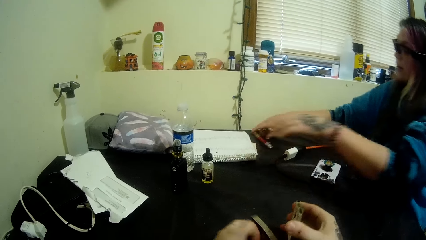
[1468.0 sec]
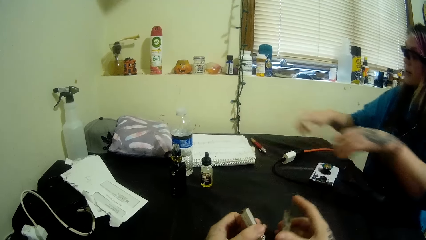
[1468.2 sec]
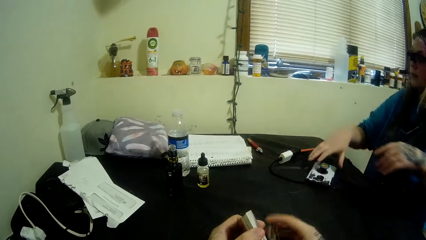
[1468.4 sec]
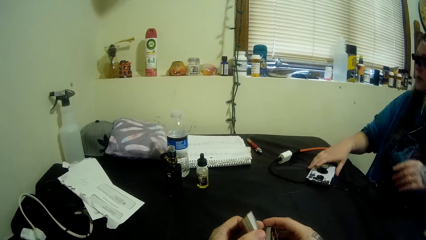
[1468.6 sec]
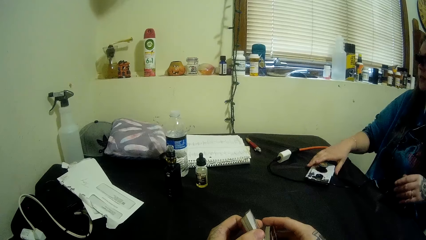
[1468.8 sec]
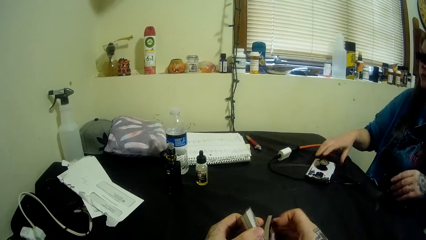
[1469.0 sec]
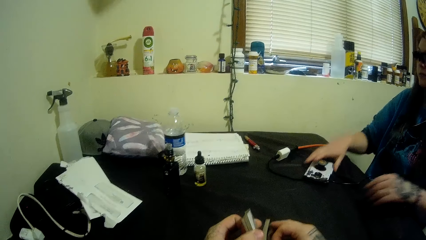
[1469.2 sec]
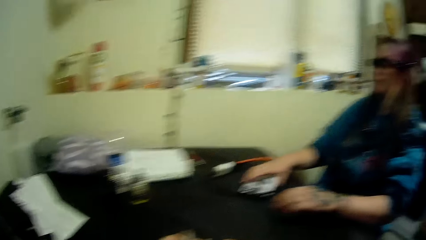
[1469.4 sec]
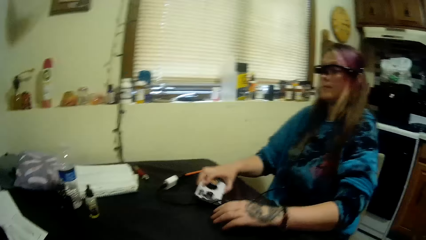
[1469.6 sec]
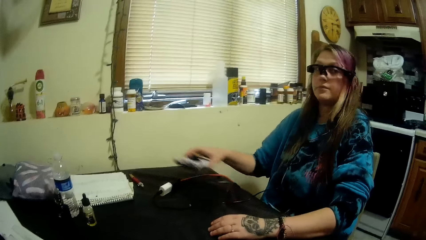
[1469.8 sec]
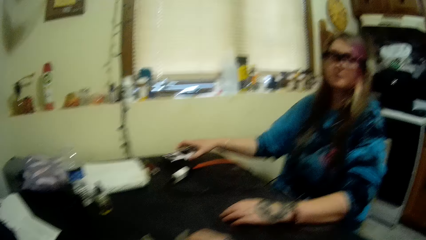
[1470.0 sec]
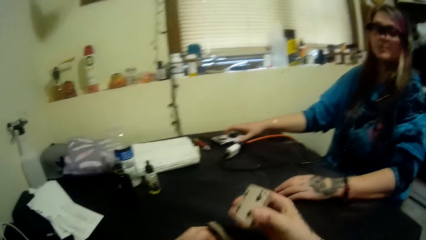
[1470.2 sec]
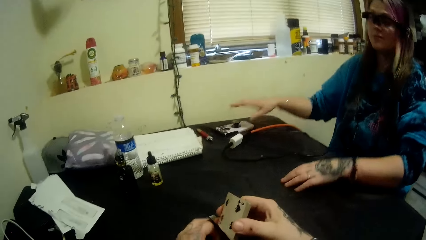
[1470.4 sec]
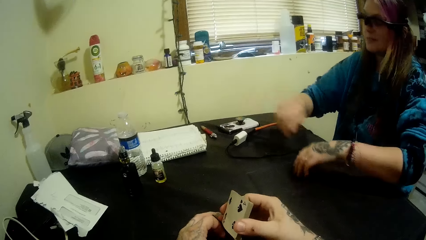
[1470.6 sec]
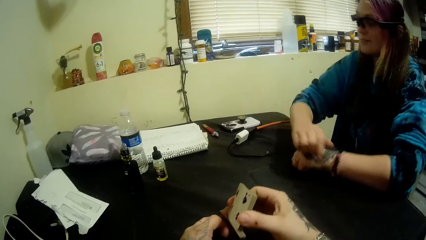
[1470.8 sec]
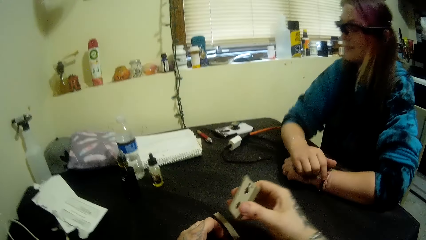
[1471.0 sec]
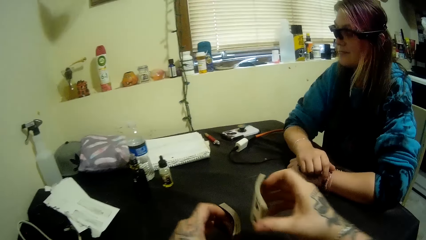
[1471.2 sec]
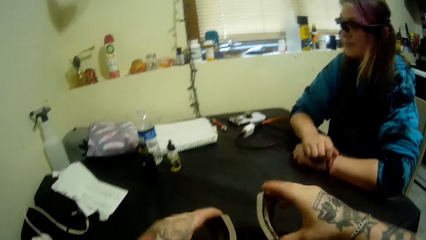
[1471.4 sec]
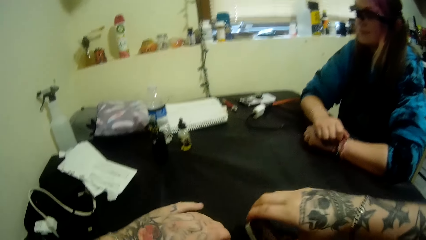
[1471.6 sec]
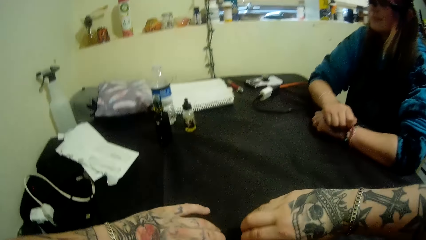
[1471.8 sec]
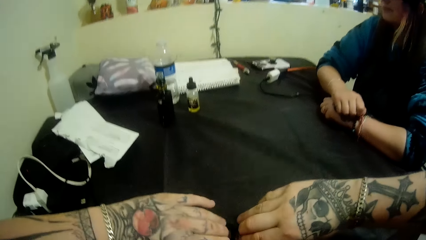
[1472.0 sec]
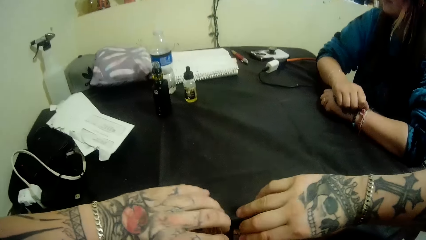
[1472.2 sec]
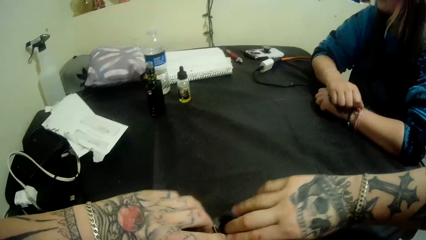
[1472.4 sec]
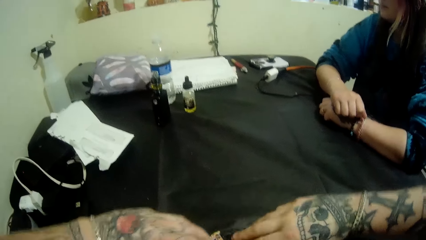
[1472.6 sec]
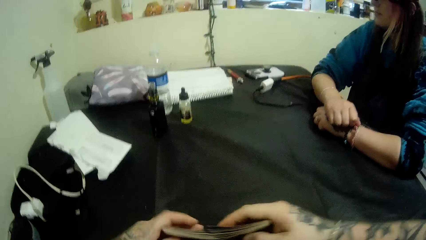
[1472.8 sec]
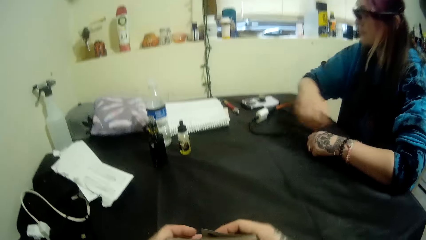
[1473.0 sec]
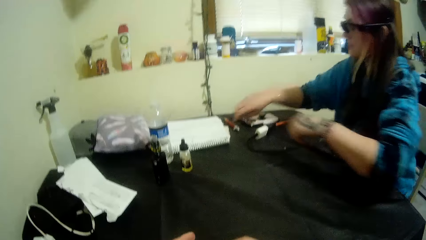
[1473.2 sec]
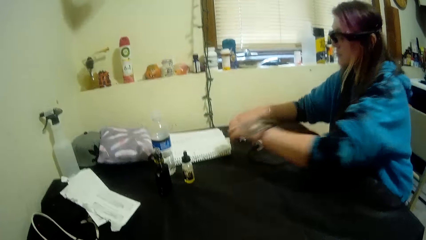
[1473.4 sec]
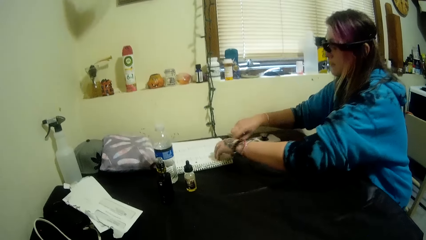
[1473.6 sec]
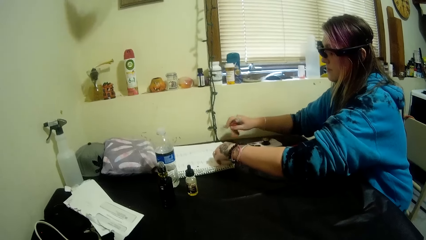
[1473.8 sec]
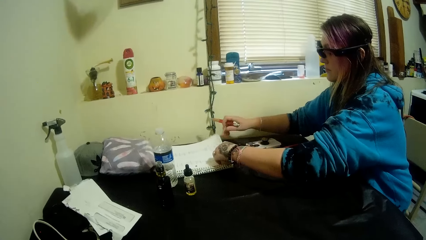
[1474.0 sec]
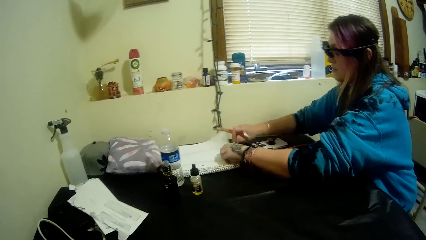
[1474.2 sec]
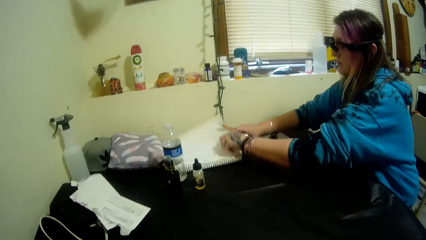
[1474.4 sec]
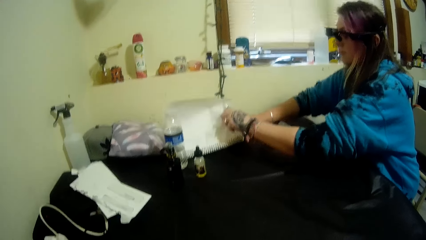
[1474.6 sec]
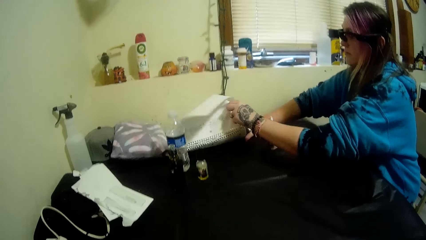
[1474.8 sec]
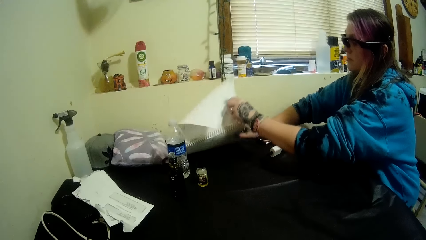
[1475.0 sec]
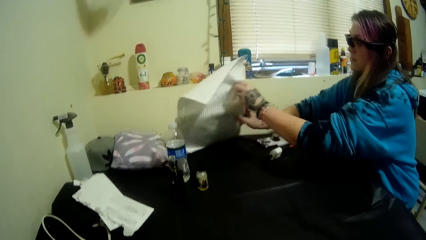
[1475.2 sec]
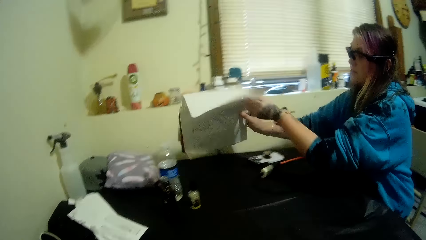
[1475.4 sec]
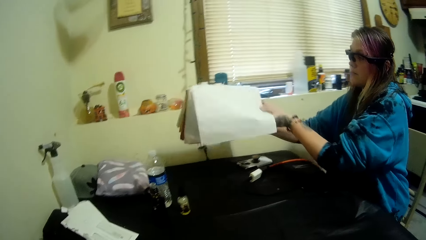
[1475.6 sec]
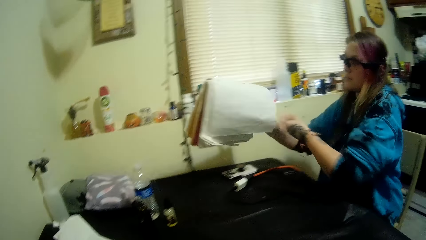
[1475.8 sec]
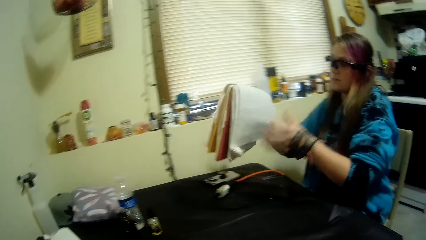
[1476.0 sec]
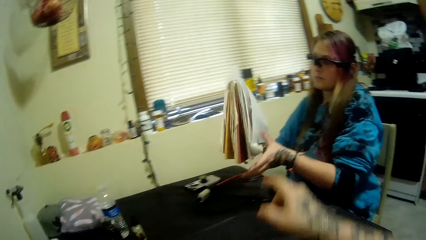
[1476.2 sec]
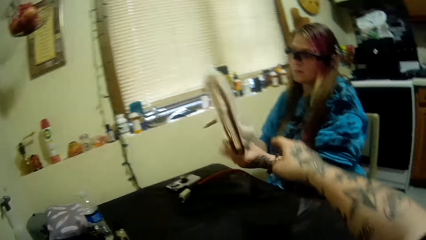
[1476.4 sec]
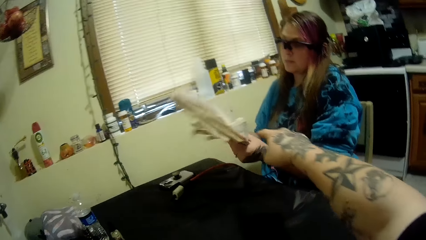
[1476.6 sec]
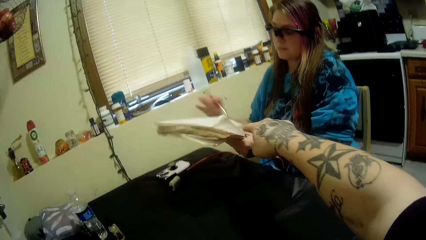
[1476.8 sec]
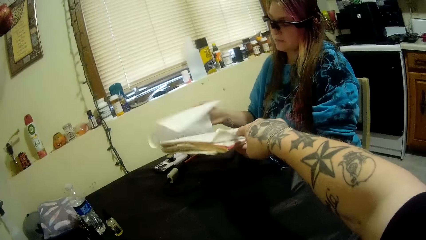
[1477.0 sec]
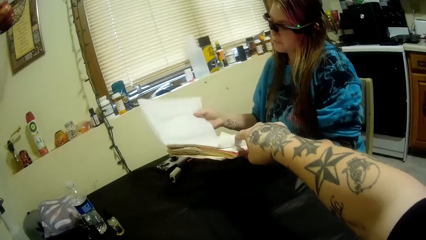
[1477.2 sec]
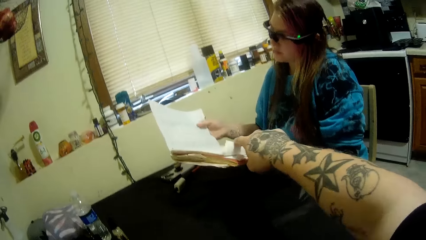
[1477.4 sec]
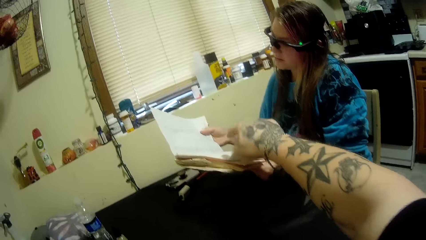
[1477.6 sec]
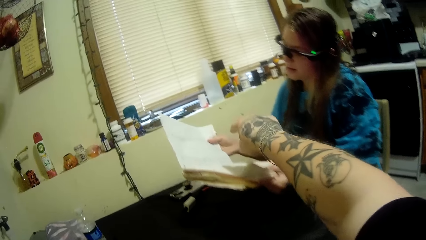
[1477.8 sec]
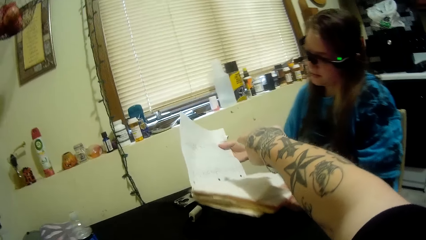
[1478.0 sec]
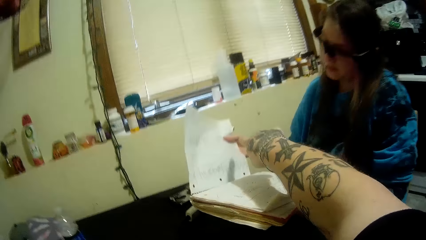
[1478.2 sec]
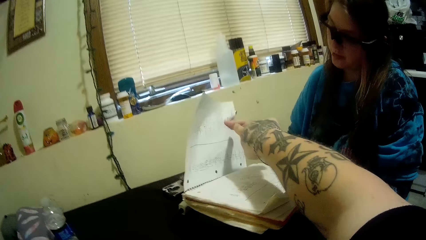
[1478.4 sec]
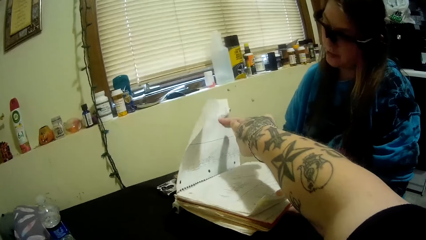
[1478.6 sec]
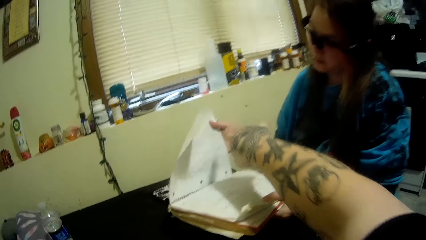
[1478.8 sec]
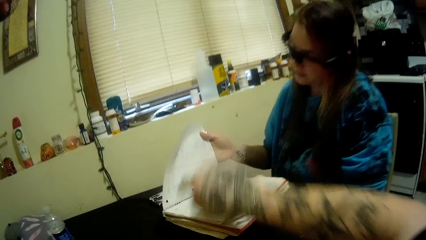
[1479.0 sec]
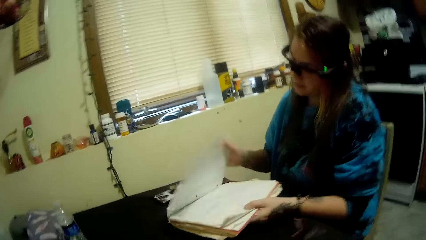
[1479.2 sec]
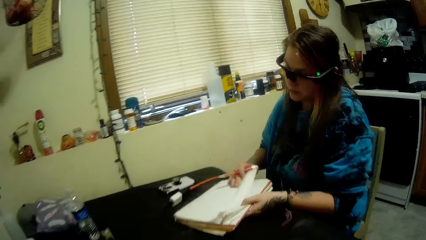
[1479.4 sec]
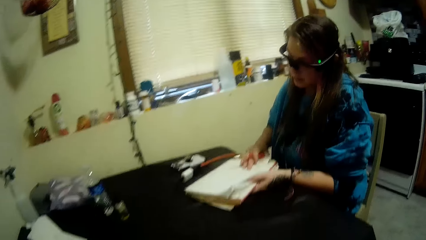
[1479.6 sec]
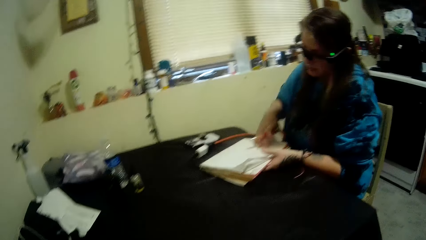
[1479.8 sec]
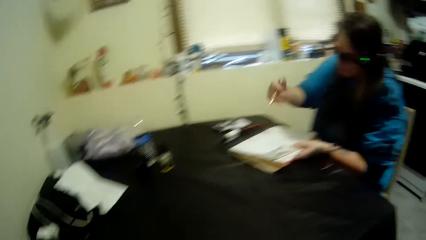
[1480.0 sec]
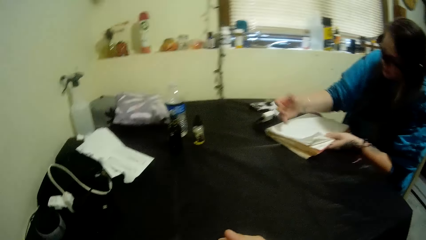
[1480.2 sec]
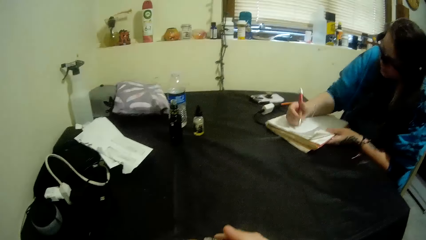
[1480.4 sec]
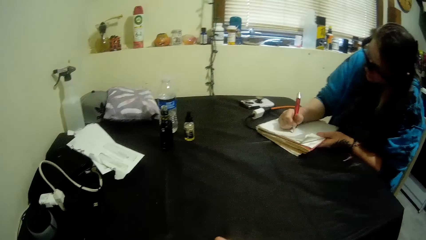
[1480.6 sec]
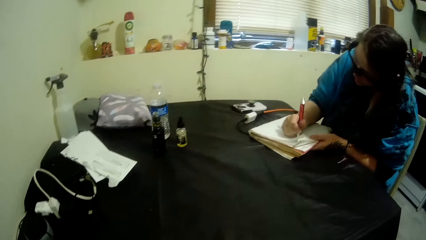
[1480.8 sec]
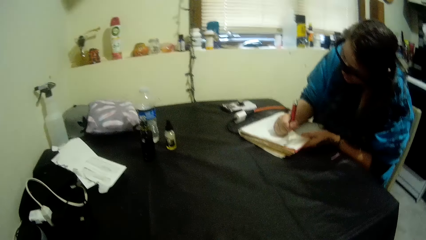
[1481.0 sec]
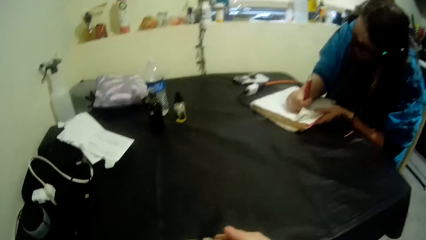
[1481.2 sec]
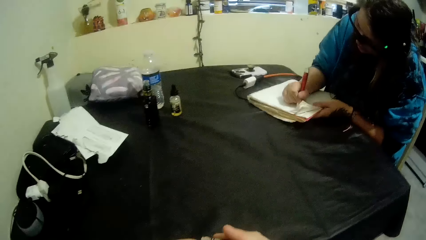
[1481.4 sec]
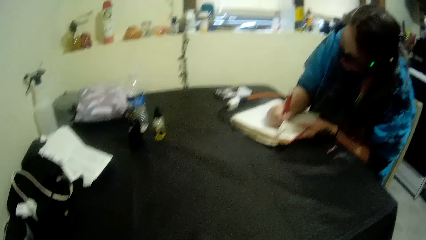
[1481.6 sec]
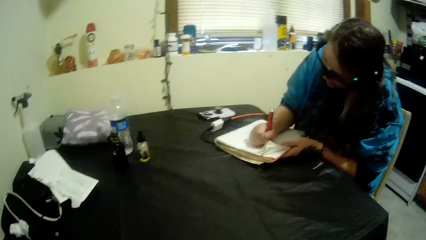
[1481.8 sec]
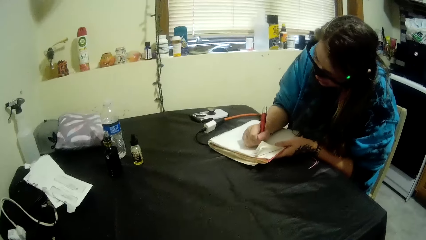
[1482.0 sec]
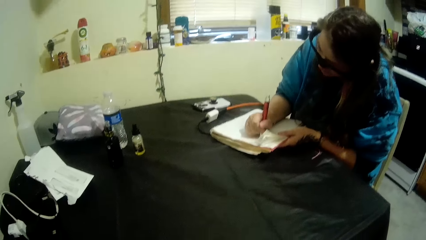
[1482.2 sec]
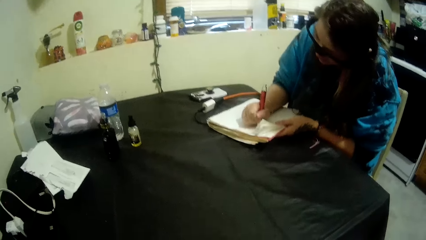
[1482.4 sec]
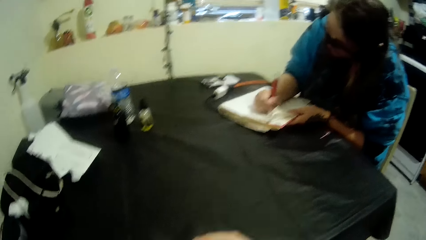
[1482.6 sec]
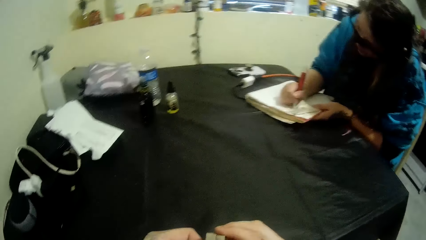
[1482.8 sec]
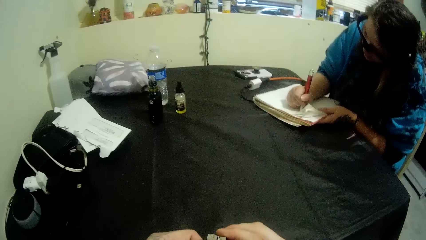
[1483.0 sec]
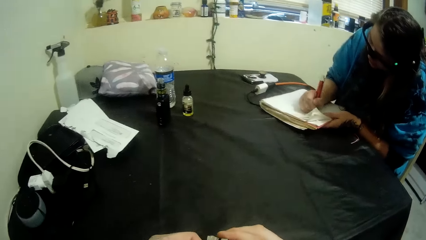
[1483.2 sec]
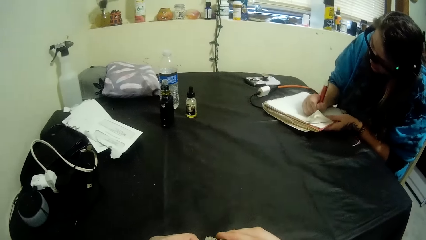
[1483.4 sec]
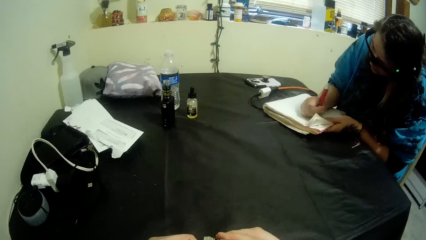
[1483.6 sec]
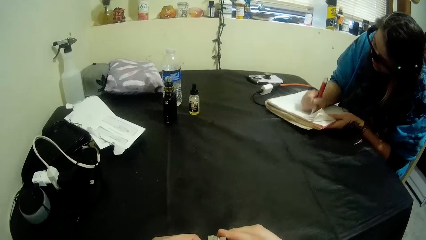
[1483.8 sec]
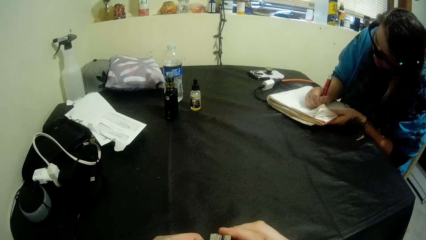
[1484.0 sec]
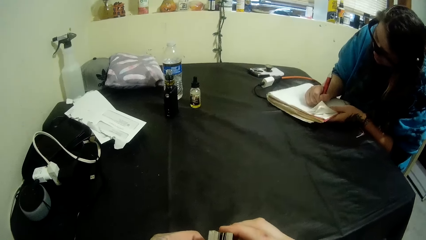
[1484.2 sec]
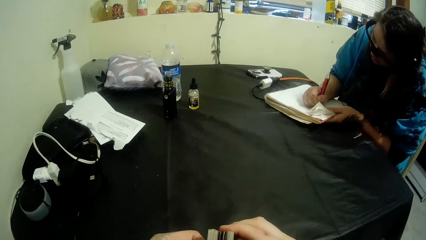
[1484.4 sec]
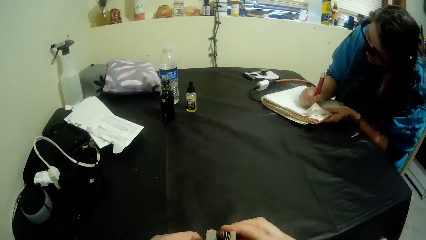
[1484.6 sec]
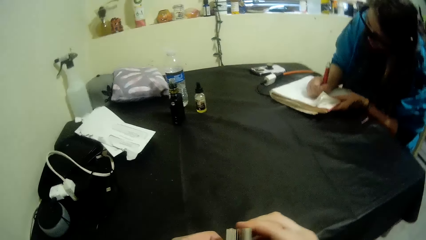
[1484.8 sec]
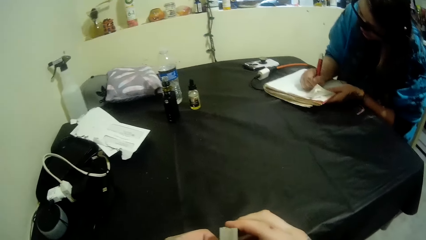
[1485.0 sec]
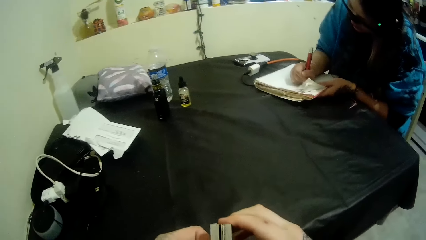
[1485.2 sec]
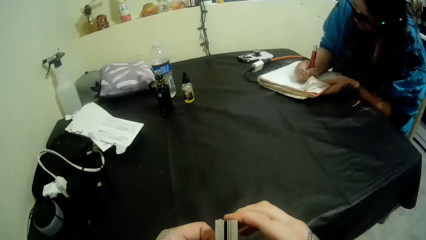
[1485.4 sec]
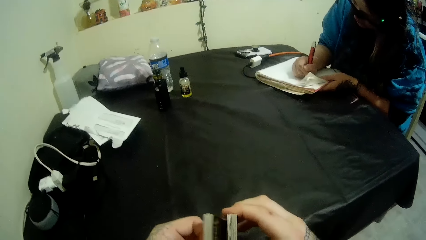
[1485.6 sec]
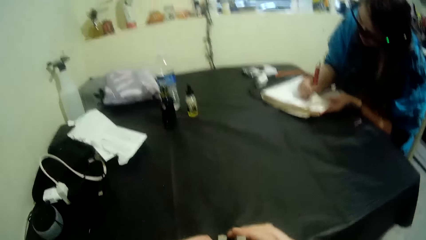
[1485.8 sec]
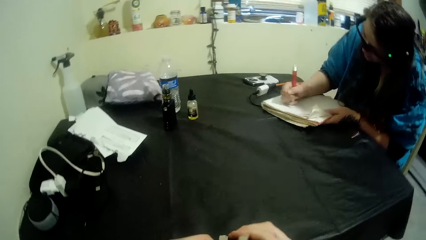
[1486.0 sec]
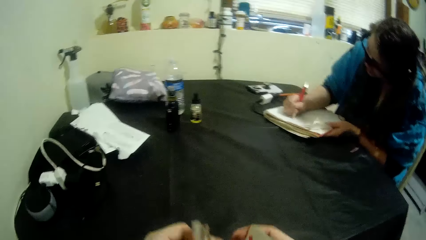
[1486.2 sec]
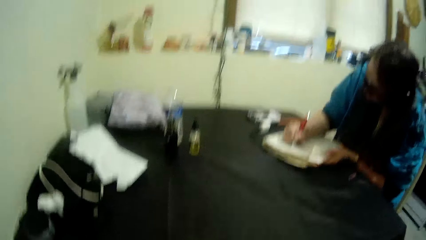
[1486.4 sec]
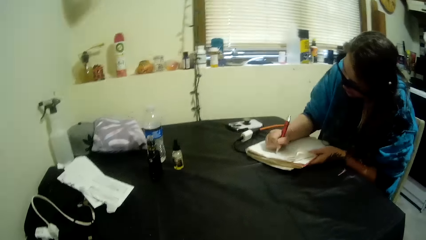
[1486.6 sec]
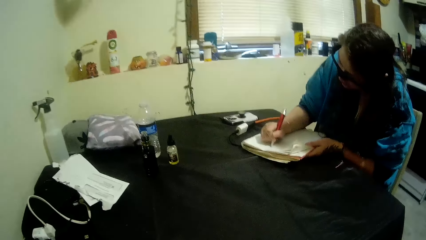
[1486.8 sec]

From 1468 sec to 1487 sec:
A woman puts the pen down. The woman puts aside something and adjusts her phone with her right hand. The camera wearer holds the cards. The woman picks up the pen on the table with her right hand. She adjusts the book with her hands and folds the book. The camera wearer points at the book. The woman holds the book and folds the book. She writes in the book with the pen in her right hand. The camera wearer holds the cards.
